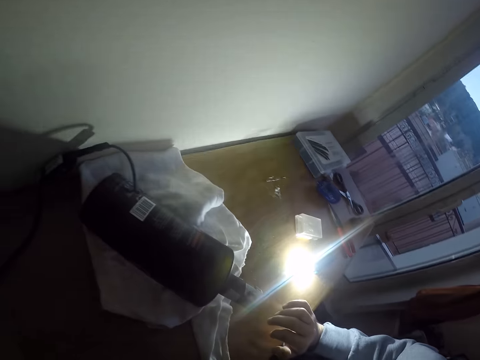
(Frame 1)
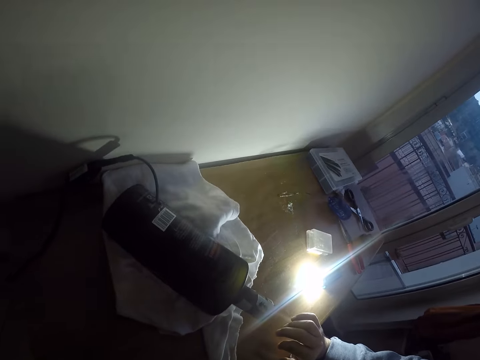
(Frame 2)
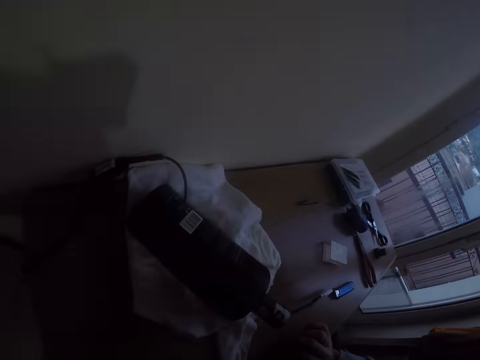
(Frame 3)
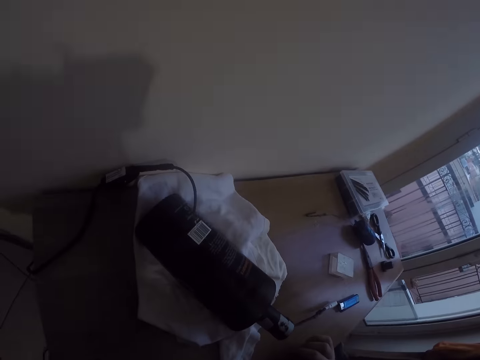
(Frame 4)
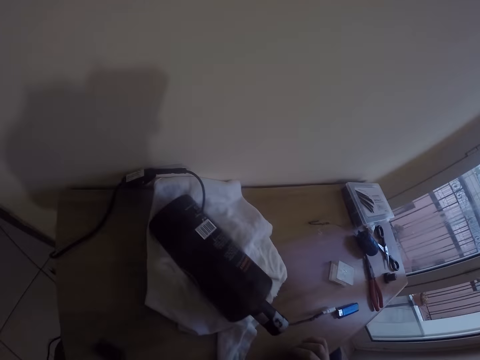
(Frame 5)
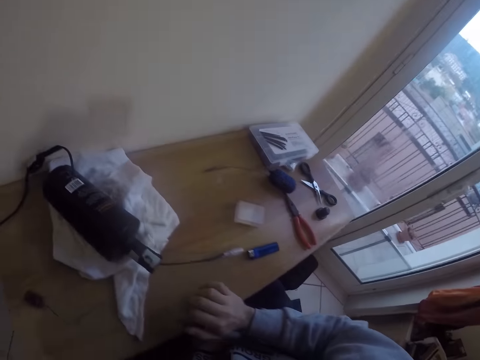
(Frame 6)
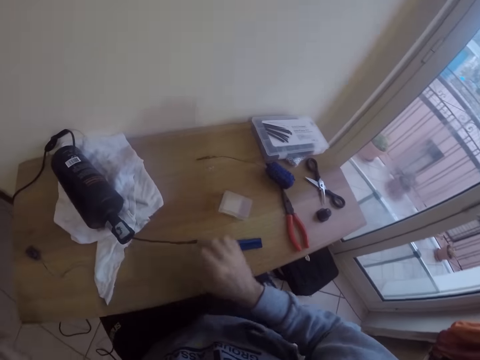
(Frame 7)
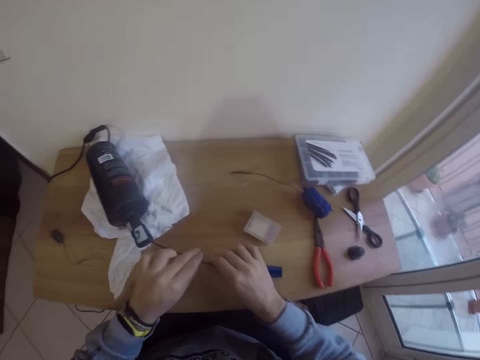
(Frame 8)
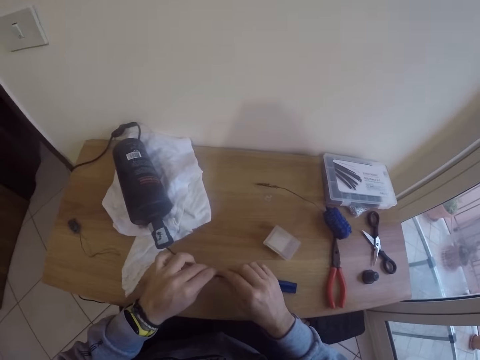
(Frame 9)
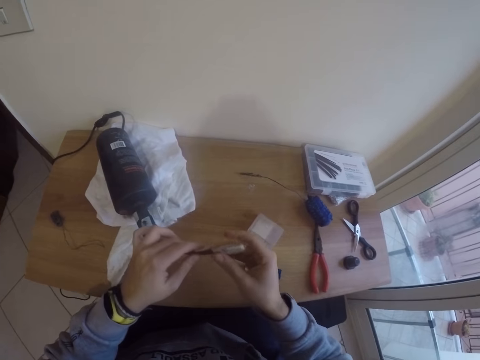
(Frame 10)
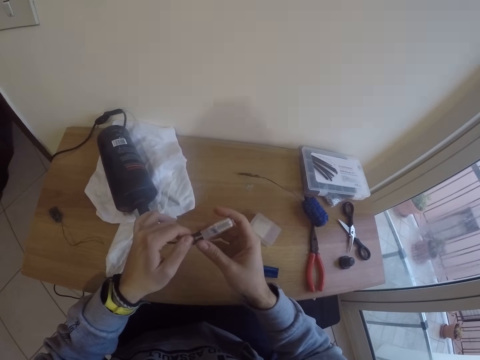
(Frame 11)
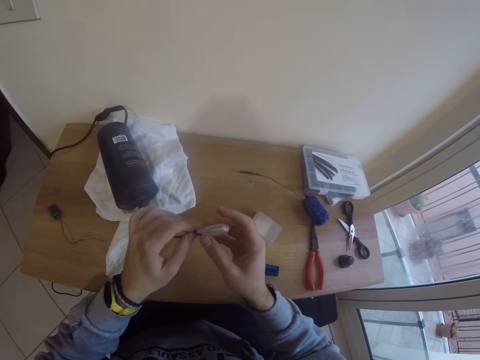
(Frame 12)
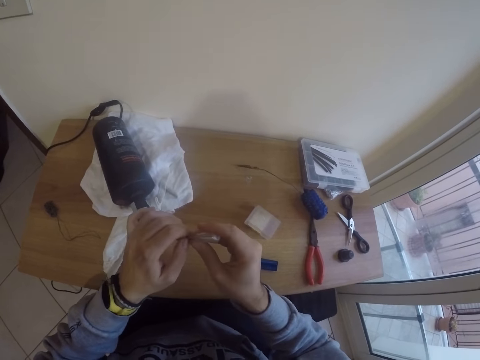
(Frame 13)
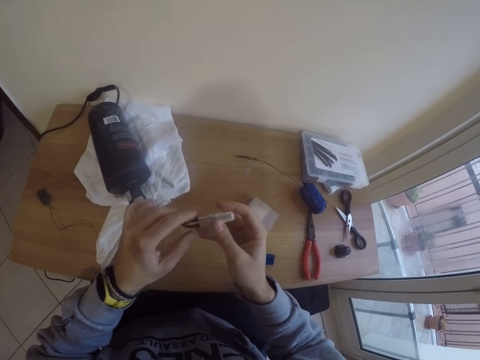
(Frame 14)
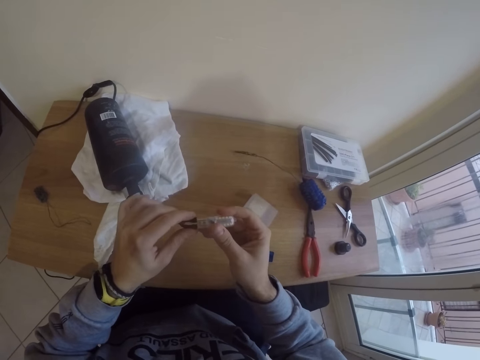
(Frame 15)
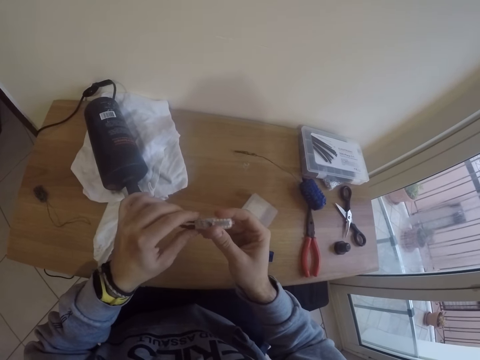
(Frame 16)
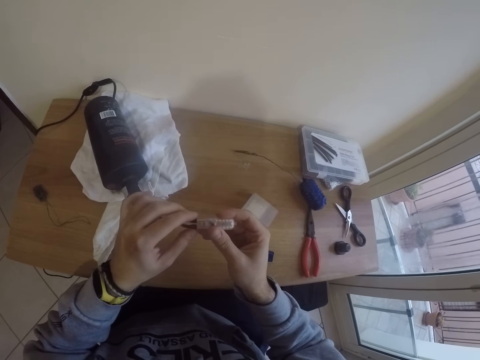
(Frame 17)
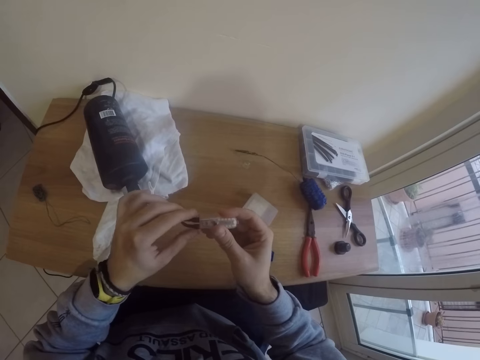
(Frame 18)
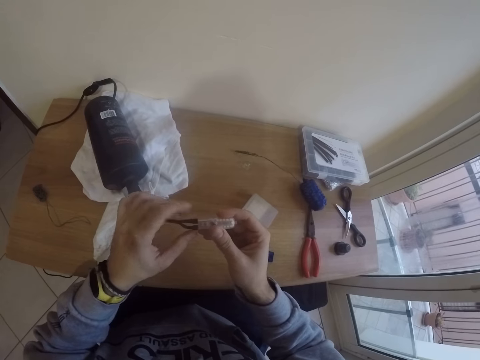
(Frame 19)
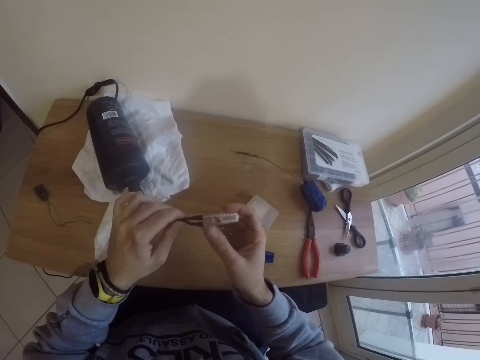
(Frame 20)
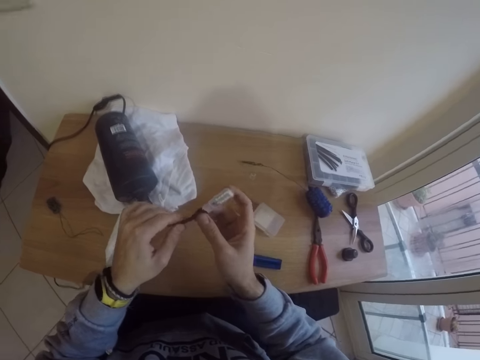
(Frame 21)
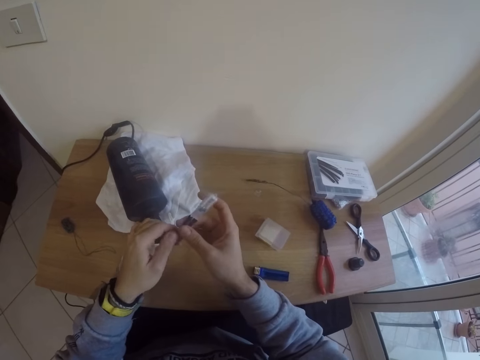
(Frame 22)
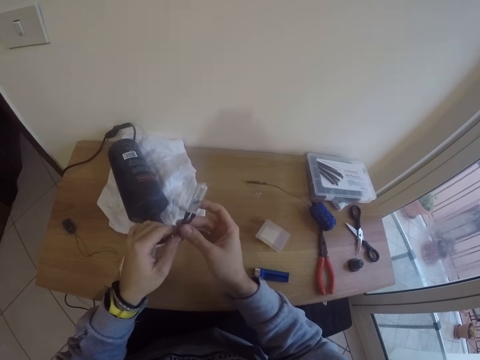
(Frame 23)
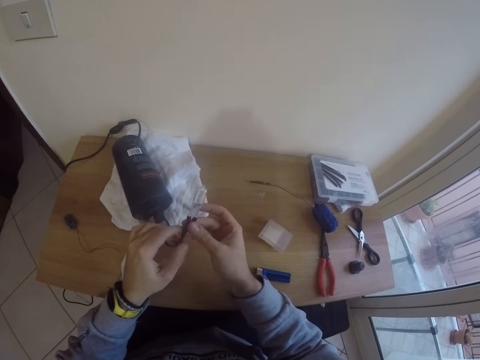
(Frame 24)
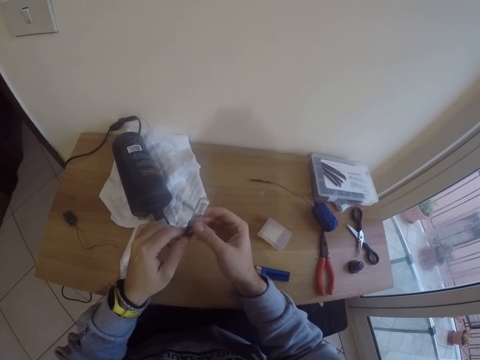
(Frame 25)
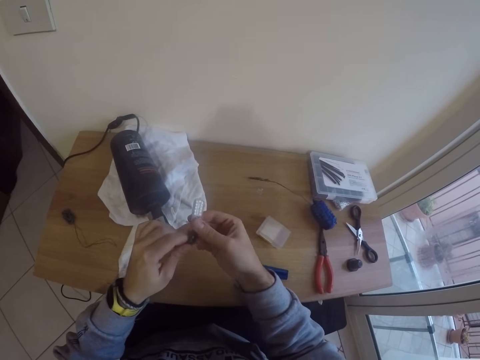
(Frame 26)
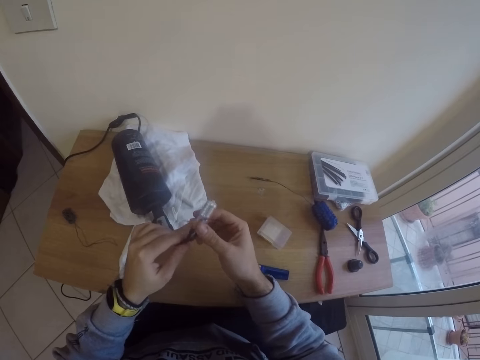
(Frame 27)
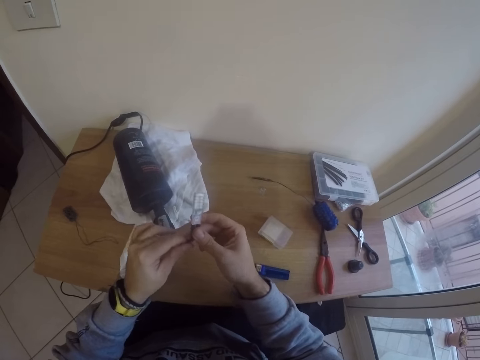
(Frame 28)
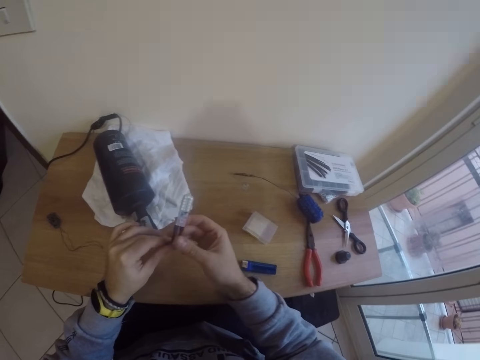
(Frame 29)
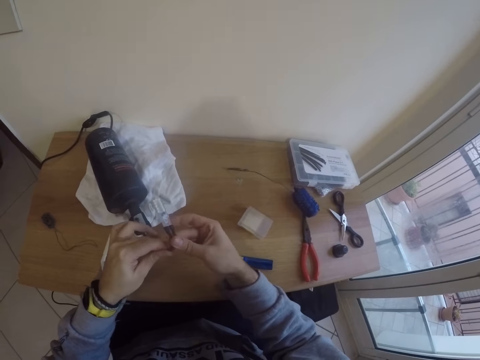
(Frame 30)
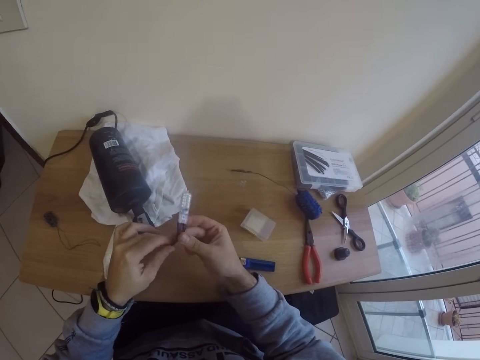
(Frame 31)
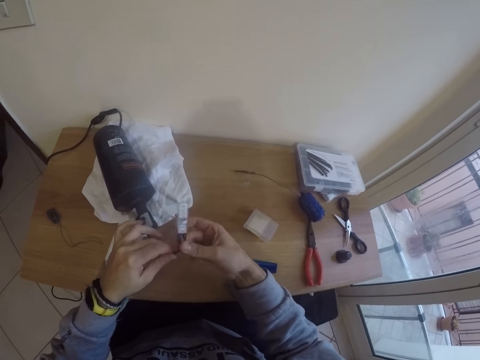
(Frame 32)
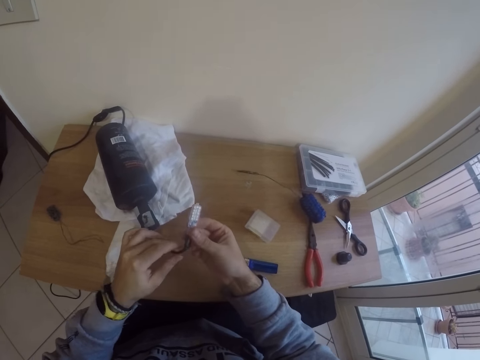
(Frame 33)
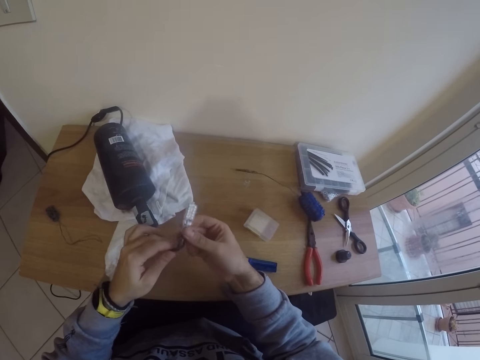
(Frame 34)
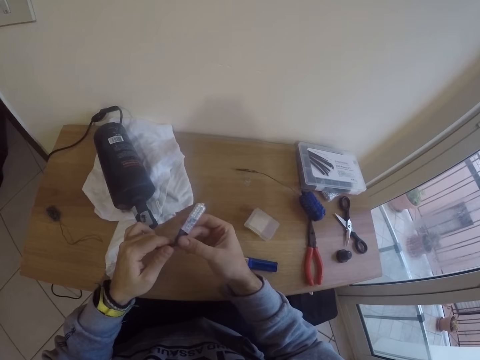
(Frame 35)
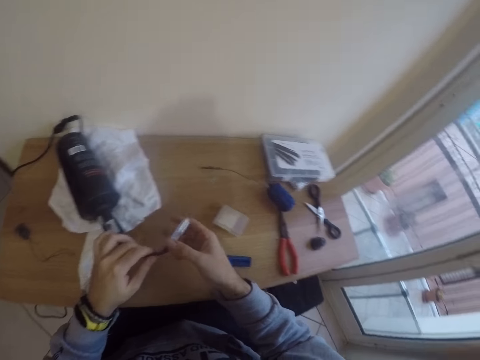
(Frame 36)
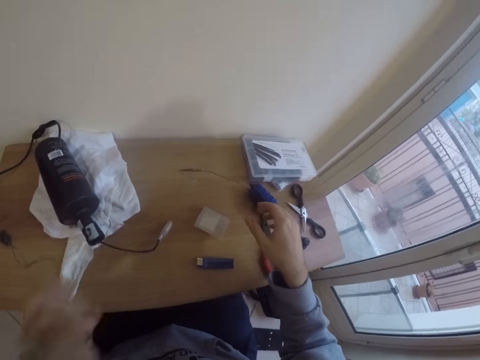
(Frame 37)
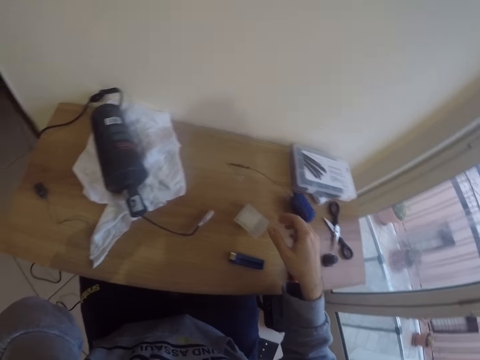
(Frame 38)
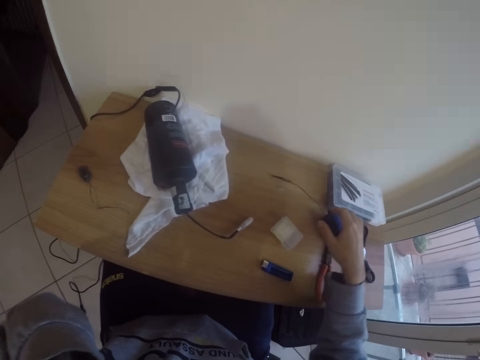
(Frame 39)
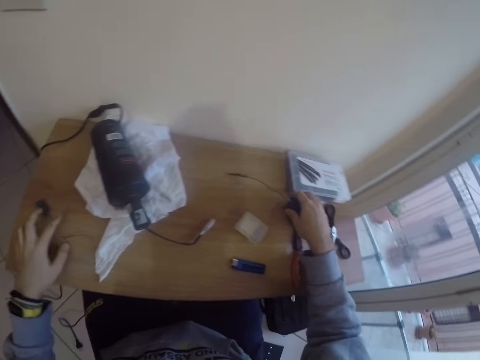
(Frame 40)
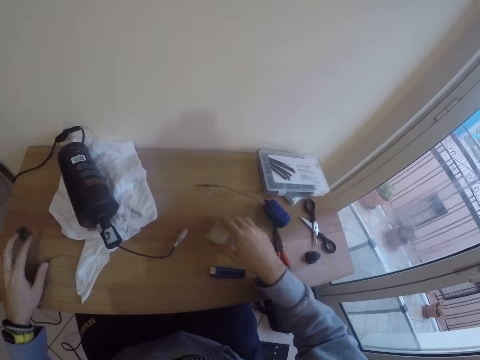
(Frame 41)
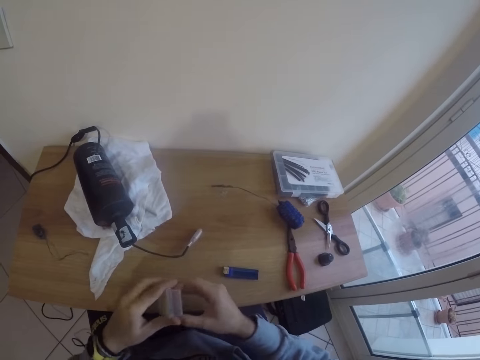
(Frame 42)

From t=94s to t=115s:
The camera wearer removes the plug from the socket. He picks up the lamp kit on the table with both hands. He holds the cable. He adjusts the lamp kit with both hands. He bends the cable. He drops the lamp kit on the table with his left hand. He picks up the plastic tool box on the table with his right hand.

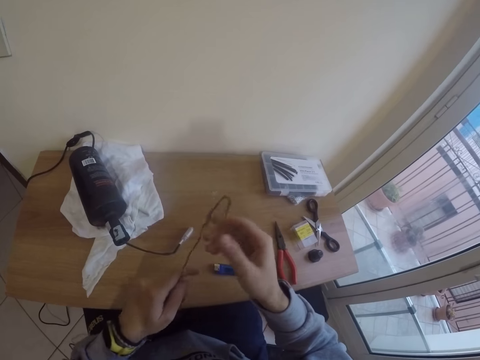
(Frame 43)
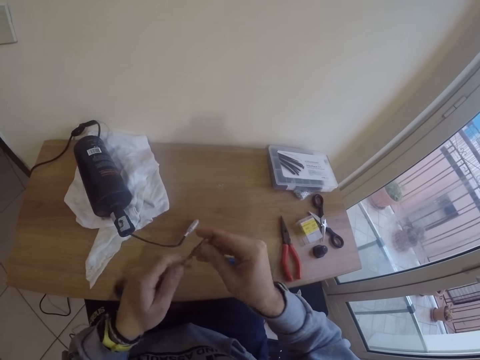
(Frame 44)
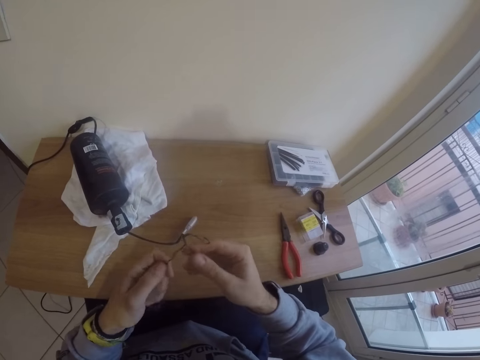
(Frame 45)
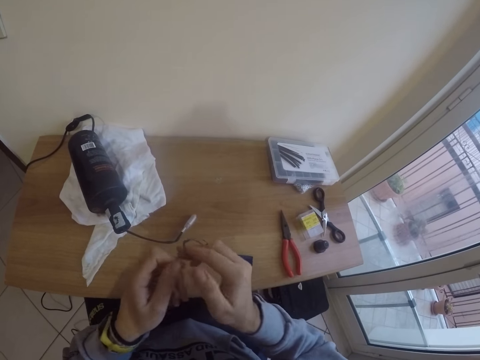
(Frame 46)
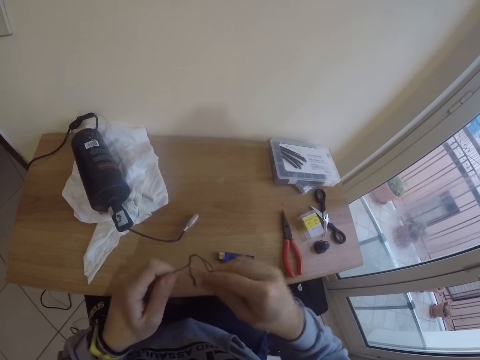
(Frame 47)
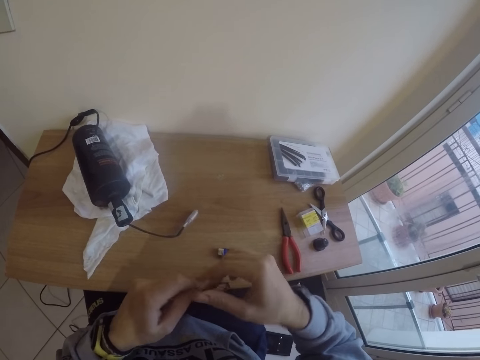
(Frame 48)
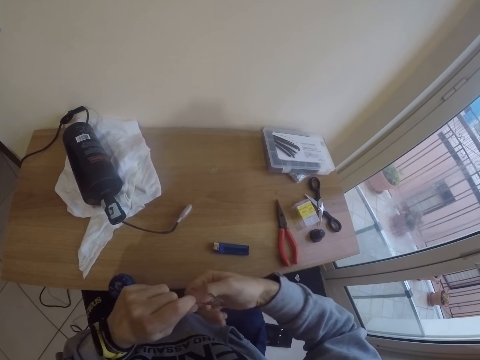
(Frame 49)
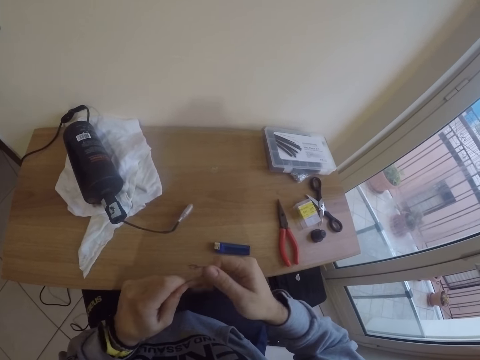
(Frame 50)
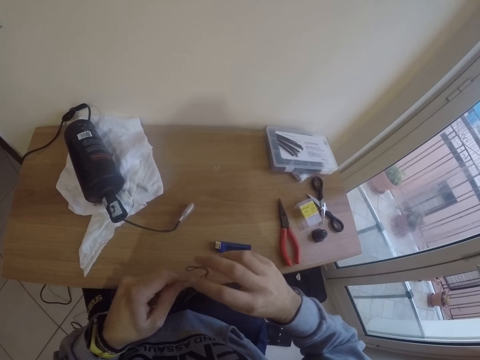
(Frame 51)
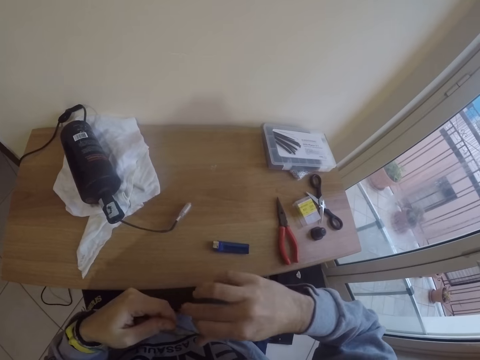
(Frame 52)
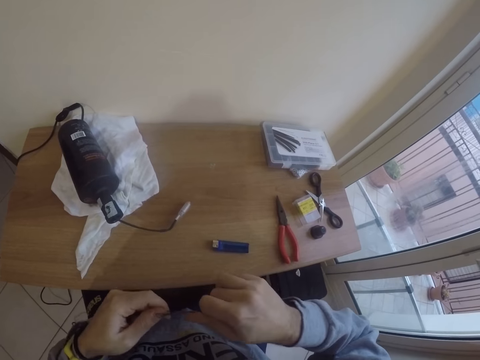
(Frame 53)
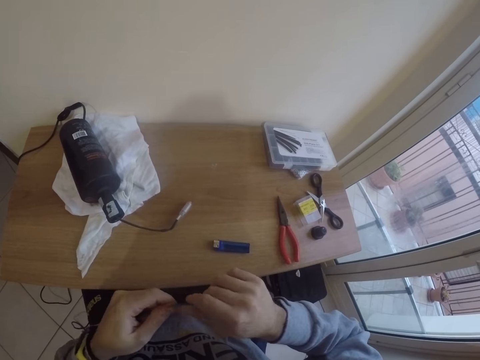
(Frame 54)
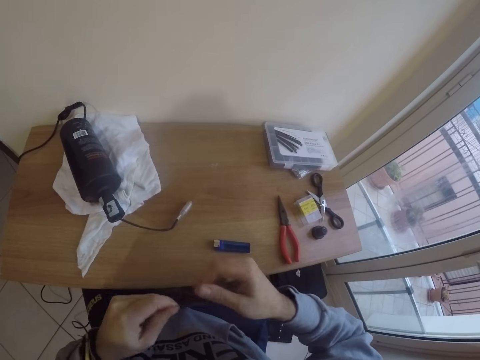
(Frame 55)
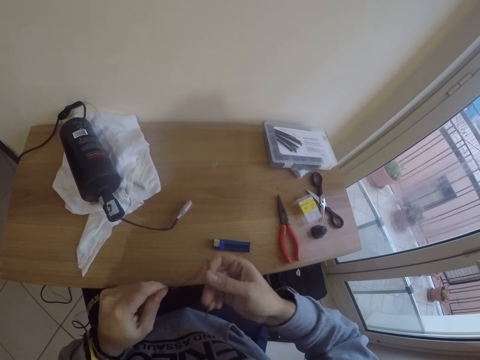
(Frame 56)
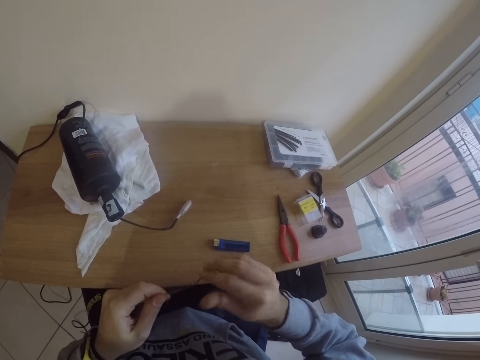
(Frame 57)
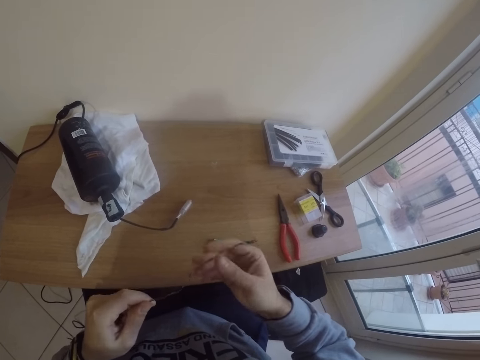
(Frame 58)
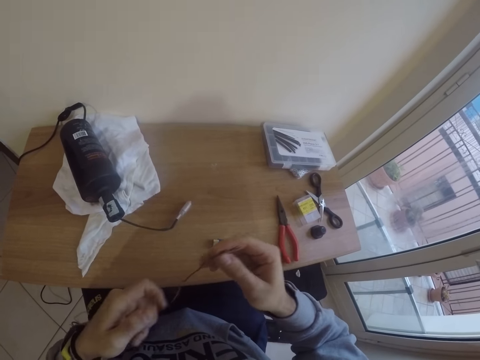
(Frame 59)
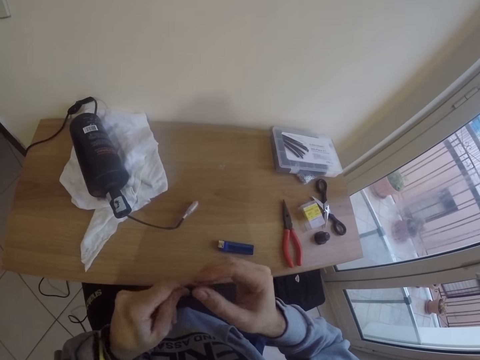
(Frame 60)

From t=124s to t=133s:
The camera wearer picks up the wire. He straightens the iron with his right hand. He stretches the wire.
